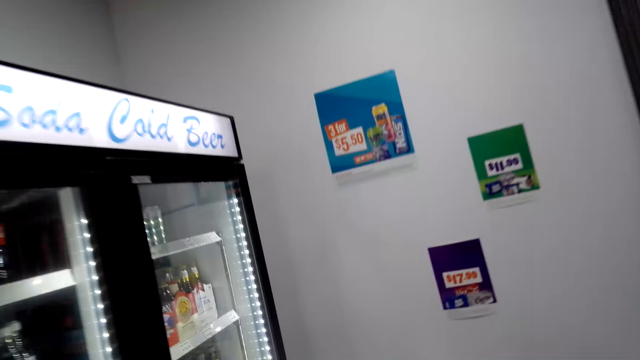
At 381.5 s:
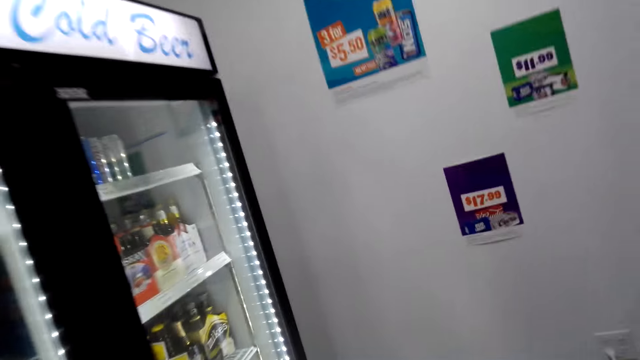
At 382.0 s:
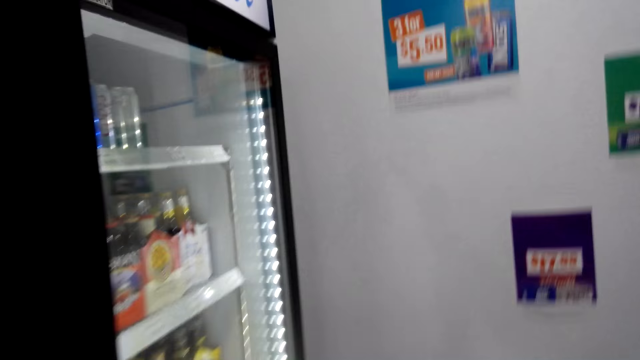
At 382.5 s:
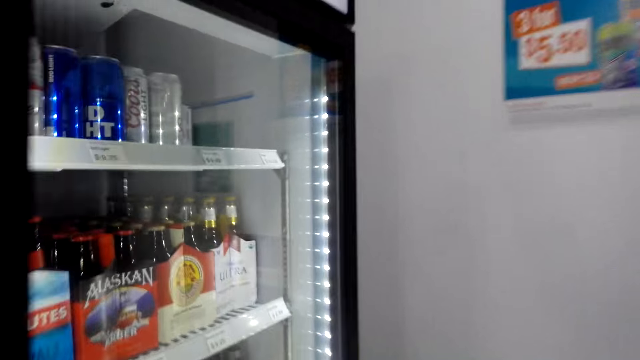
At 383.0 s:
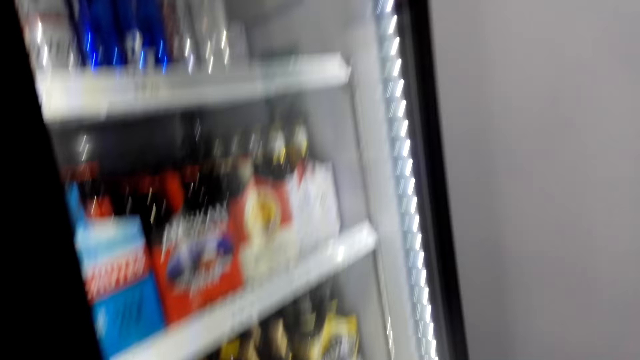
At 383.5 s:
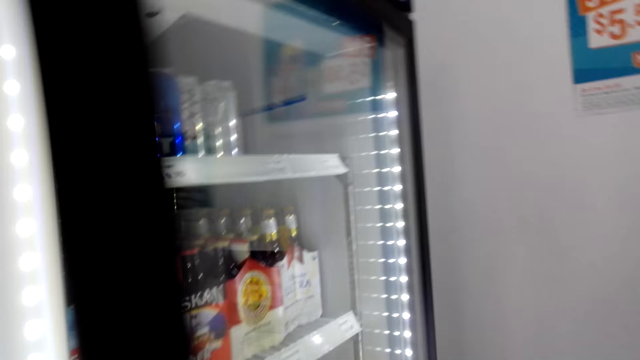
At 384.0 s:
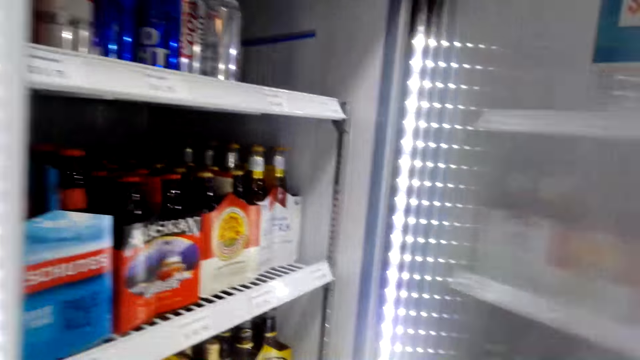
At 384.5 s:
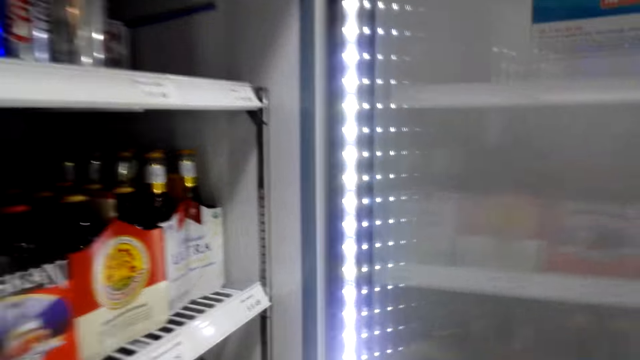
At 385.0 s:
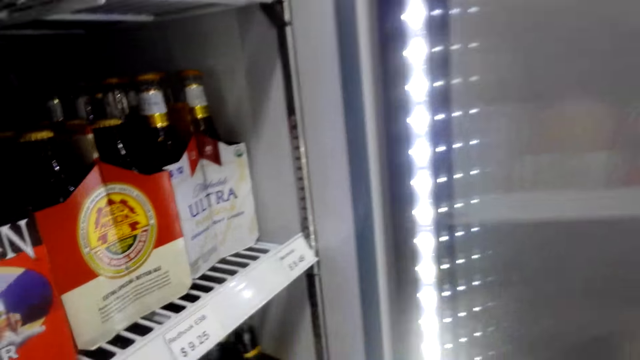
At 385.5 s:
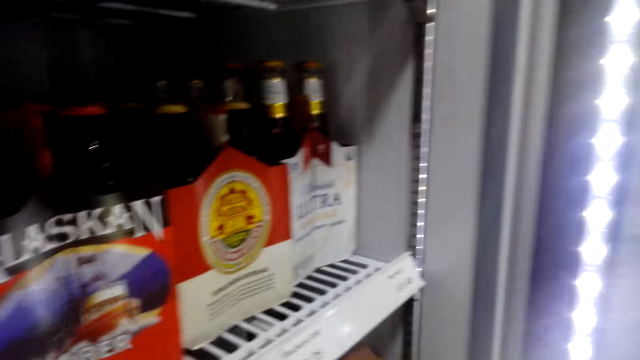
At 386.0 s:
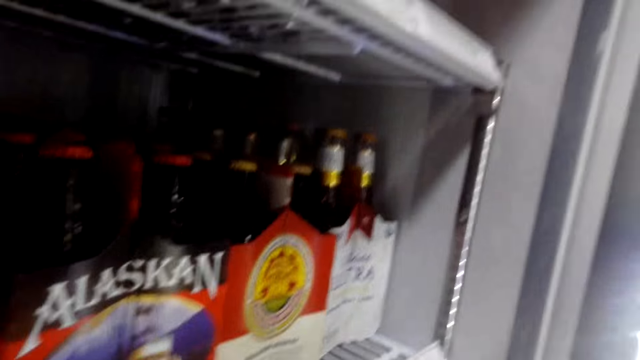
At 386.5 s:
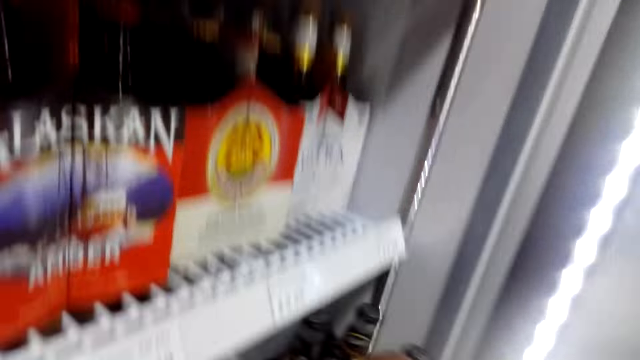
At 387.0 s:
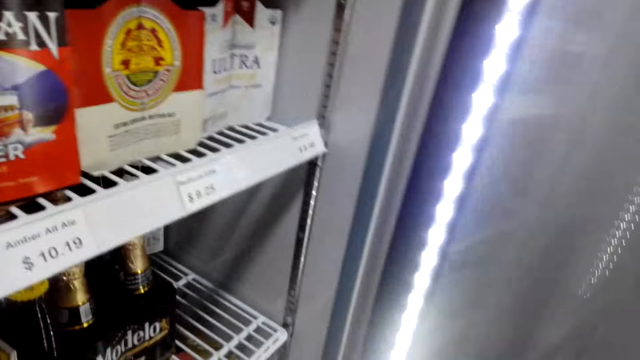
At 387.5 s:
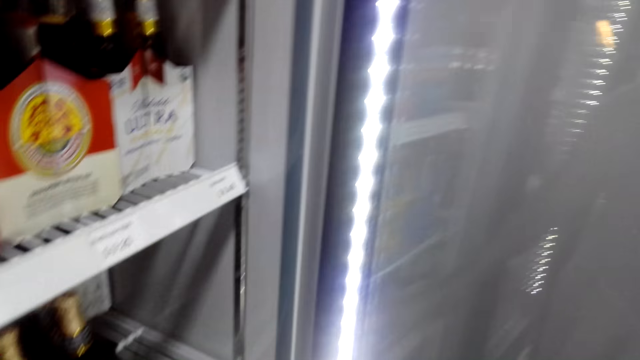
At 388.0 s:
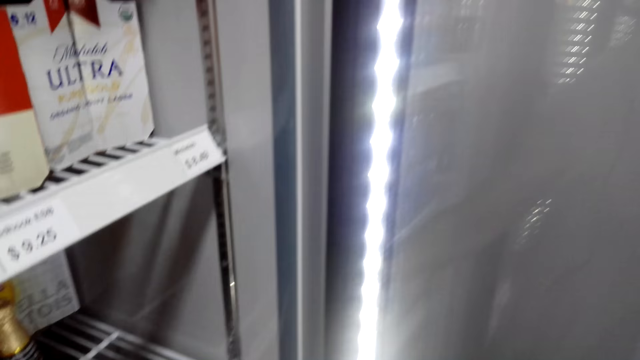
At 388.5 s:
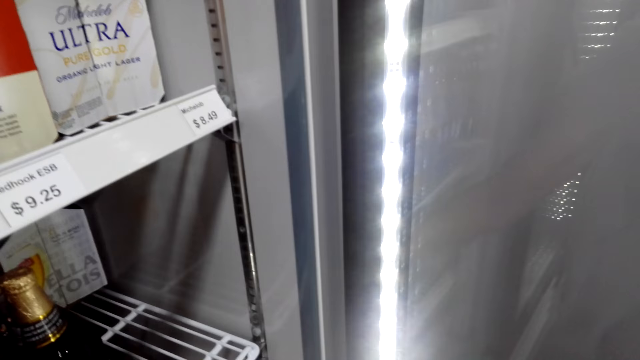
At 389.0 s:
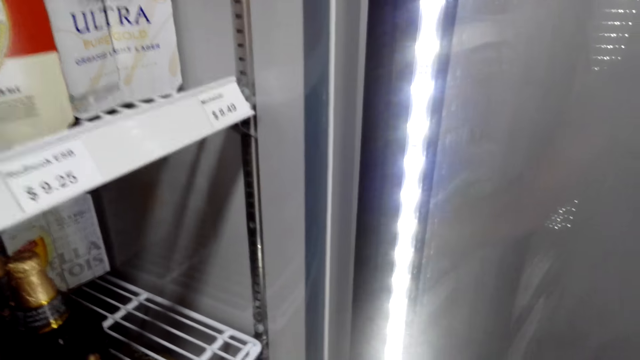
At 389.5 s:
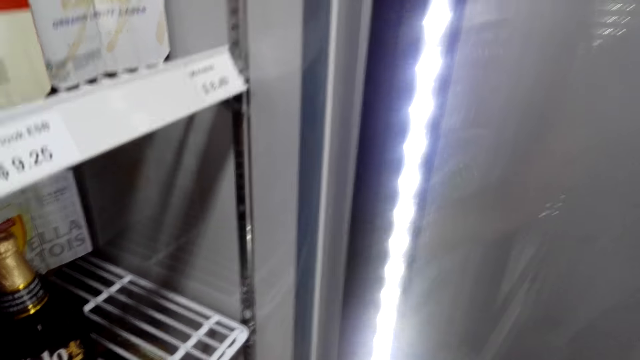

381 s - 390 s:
The camera wearer opens the fridge. They look around the fridge. They pick a beer.

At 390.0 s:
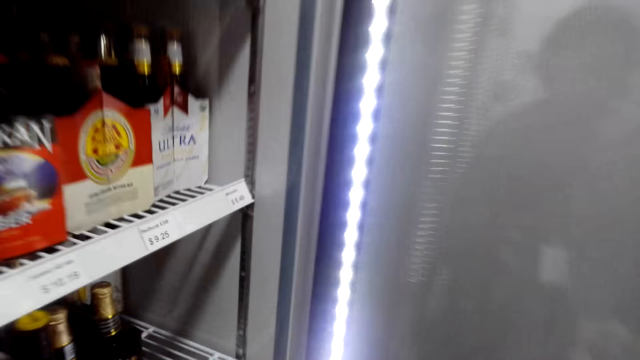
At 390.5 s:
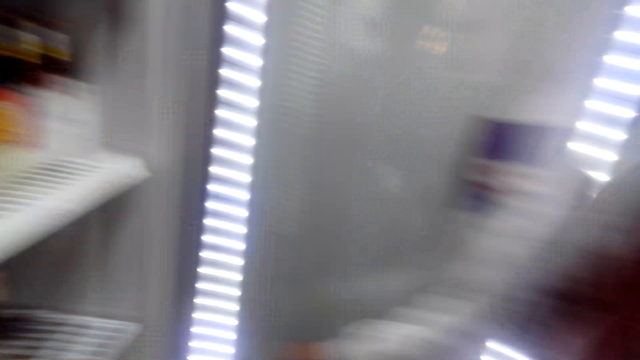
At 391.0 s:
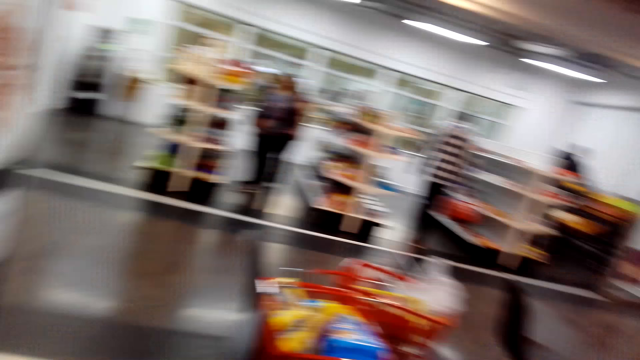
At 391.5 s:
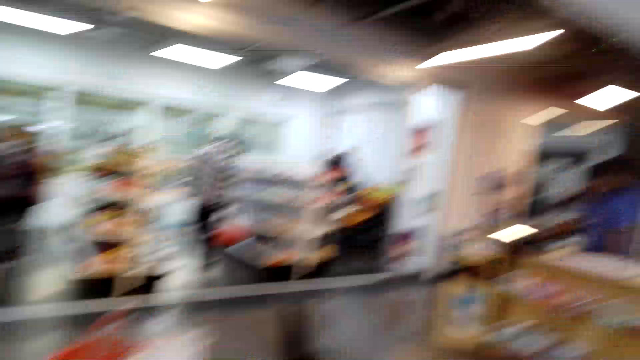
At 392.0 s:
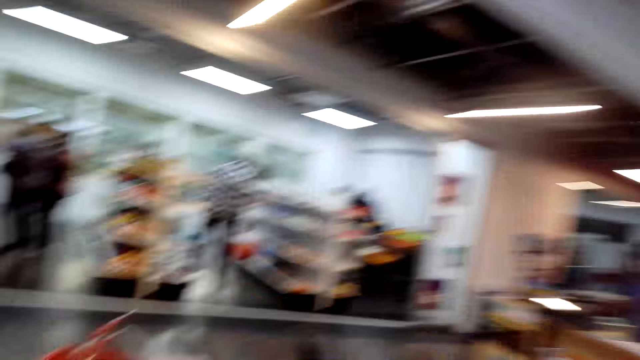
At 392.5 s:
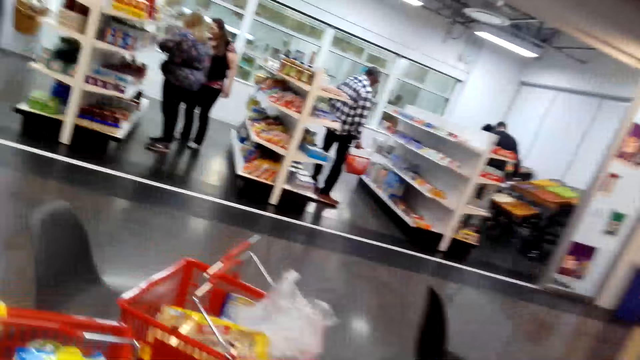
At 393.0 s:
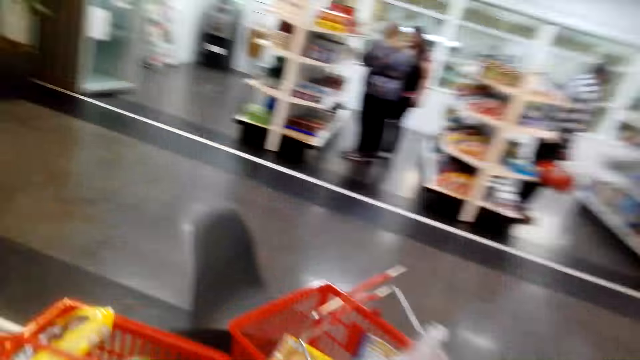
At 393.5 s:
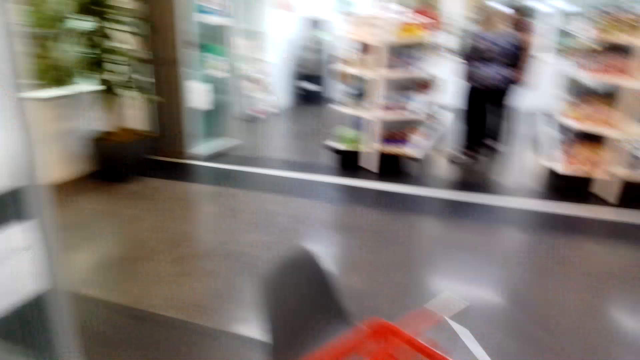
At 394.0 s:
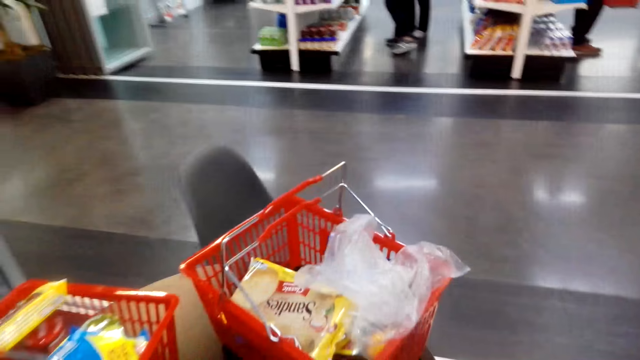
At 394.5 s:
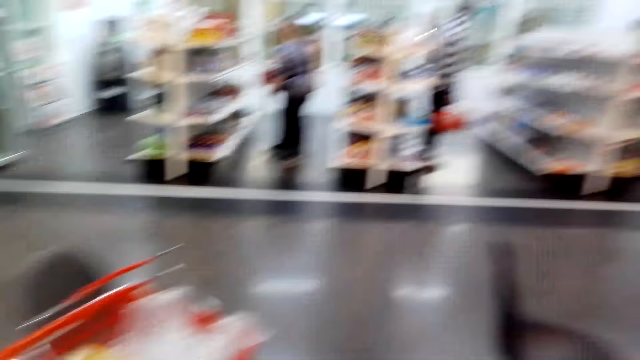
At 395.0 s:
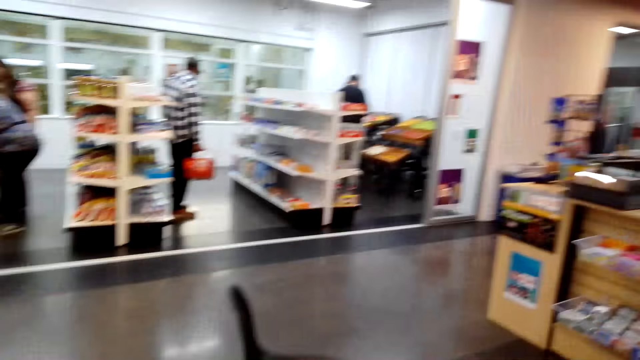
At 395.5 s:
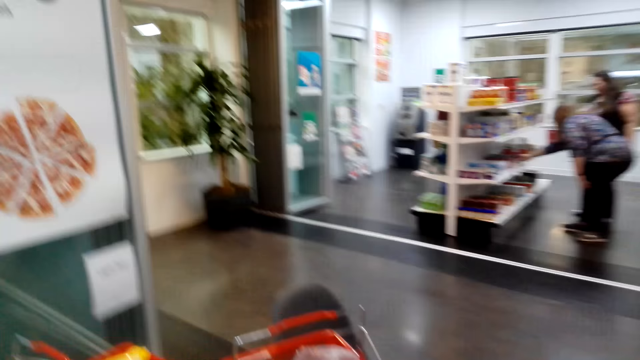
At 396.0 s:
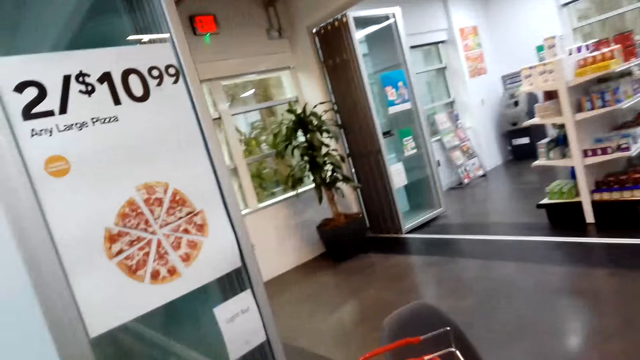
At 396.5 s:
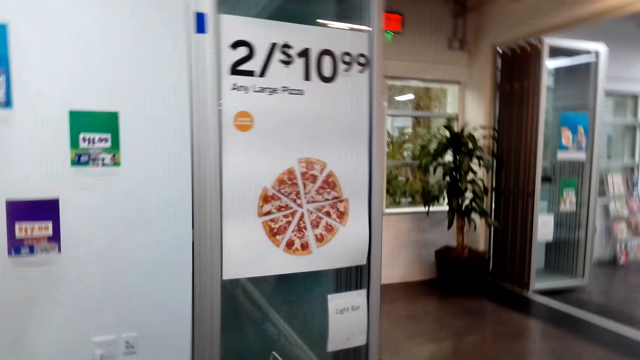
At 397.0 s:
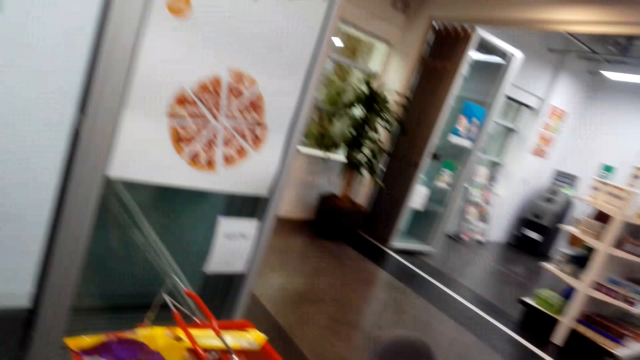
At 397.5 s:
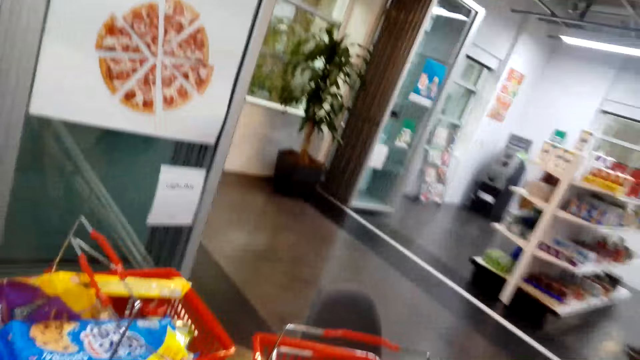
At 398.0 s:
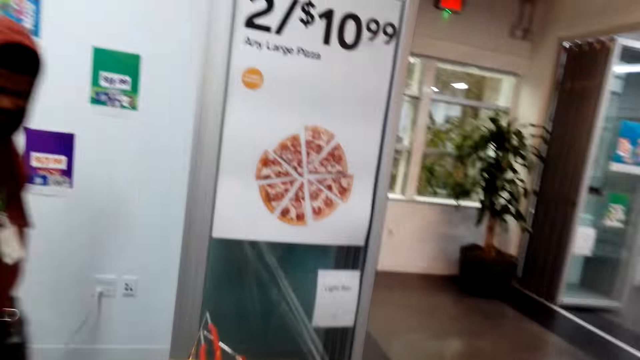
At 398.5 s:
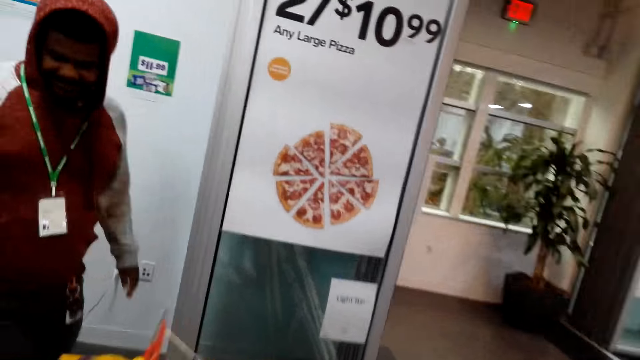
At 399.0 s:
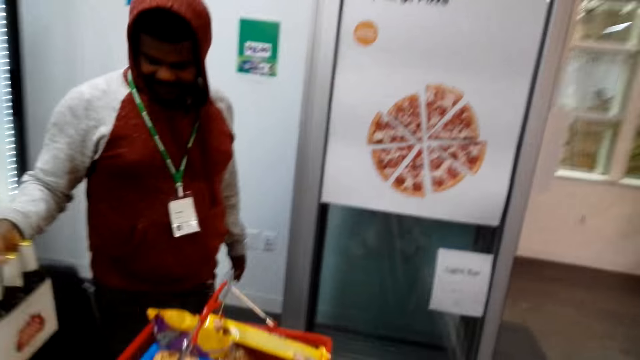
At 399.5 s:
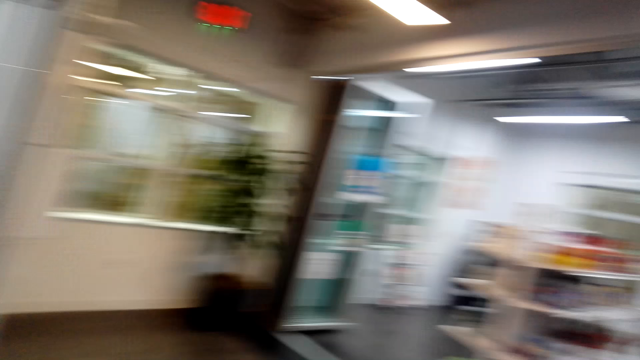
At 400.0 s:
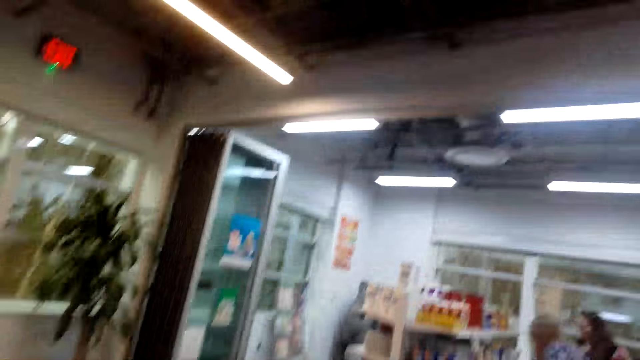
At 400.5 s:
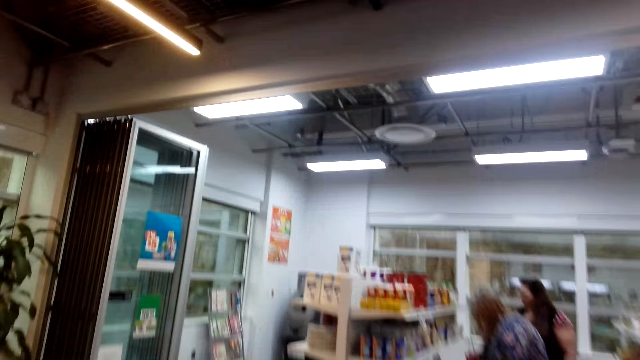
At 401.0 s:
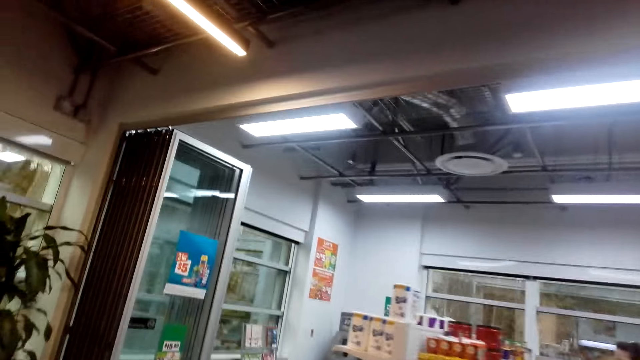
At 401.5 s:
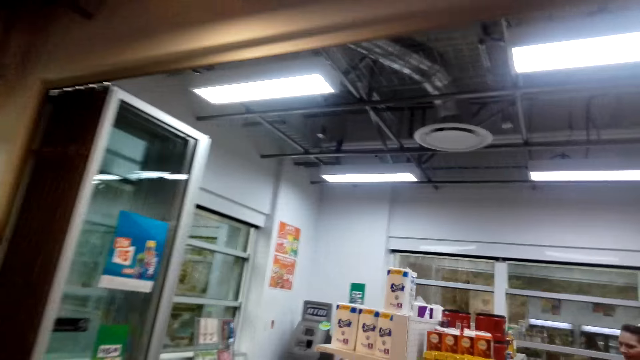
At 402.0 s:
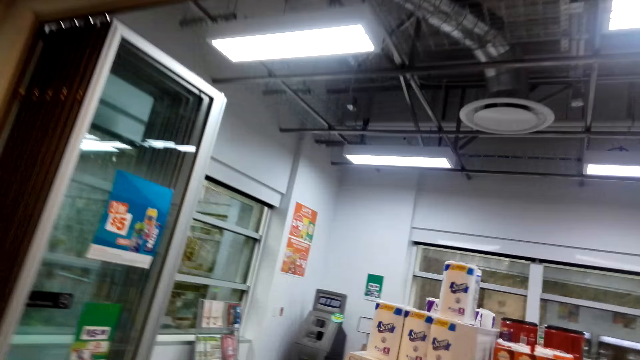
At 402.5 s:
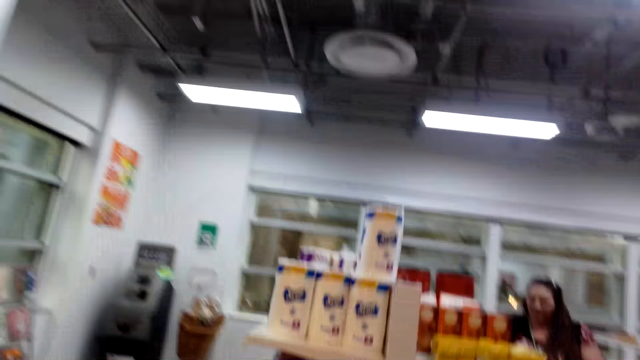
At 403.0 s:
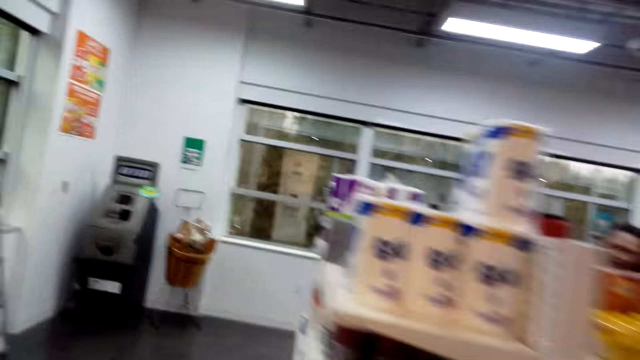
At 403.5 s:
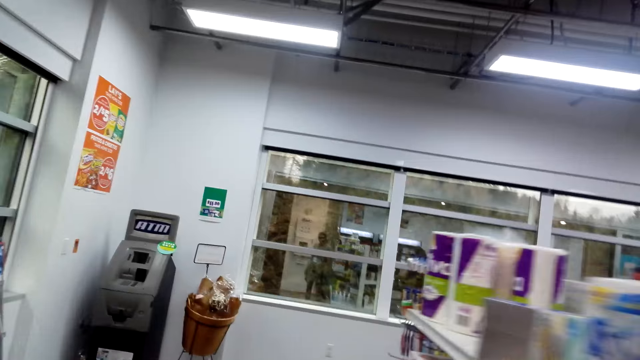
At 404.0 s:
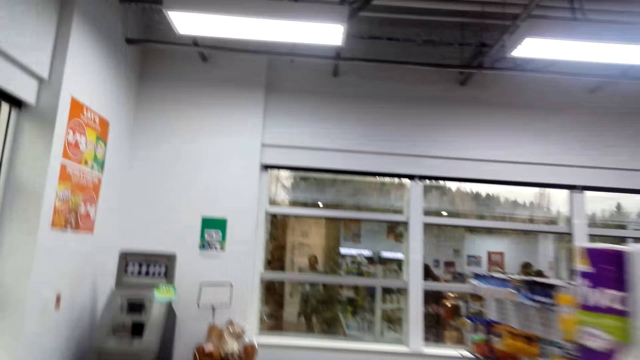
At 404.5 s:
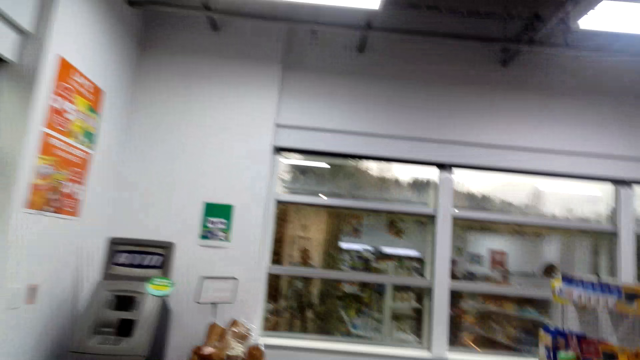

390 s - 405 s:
The camera wearer turns around. They place the beer on something. They look around the supermarket. A man places beers on the table. The camera wearer walks around the supermarket.
